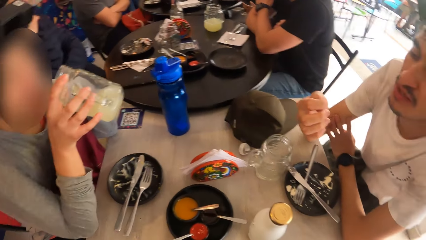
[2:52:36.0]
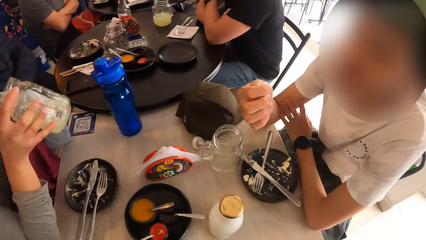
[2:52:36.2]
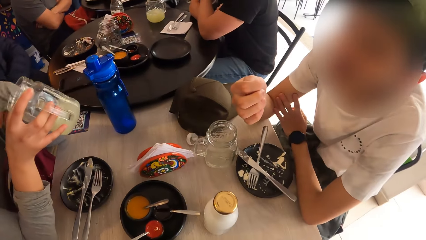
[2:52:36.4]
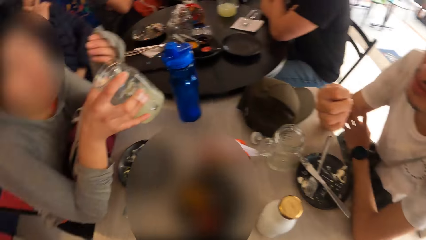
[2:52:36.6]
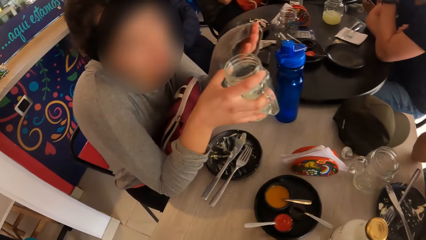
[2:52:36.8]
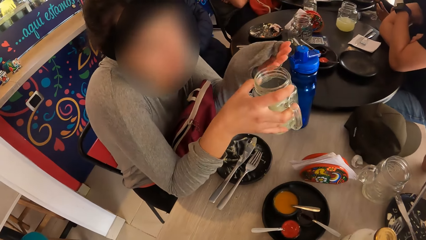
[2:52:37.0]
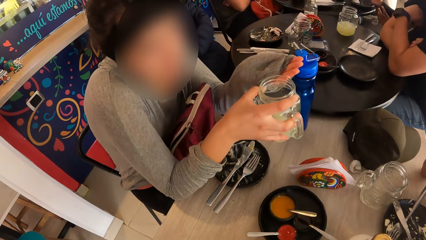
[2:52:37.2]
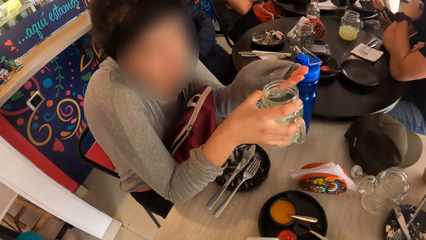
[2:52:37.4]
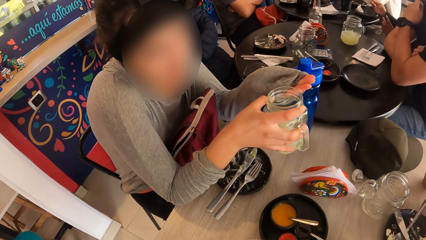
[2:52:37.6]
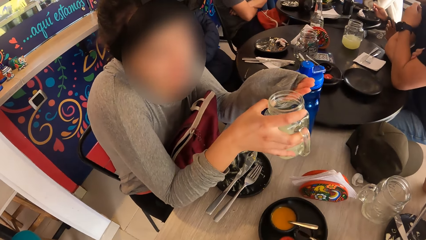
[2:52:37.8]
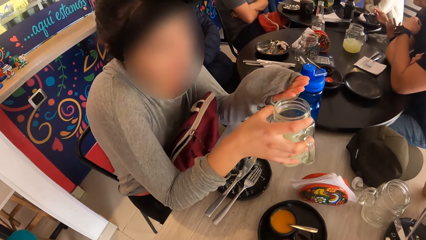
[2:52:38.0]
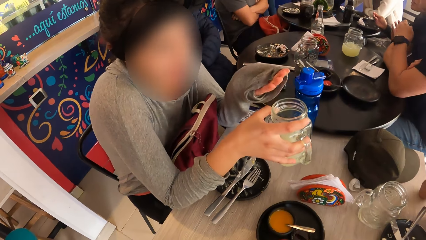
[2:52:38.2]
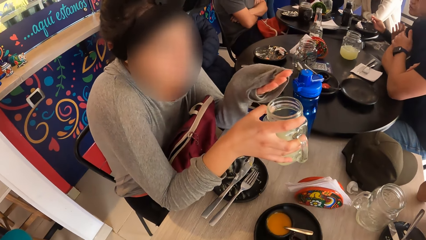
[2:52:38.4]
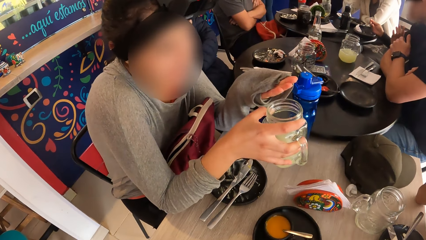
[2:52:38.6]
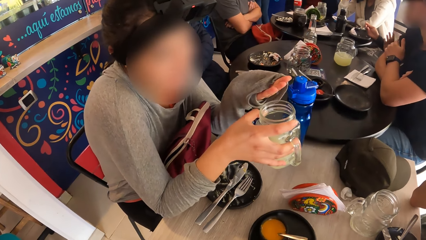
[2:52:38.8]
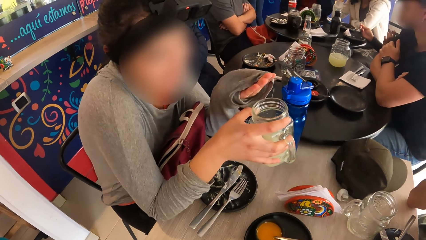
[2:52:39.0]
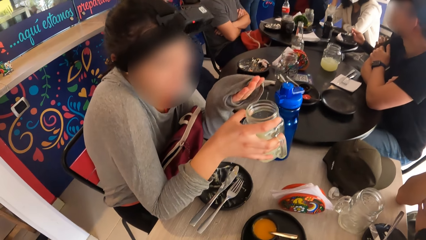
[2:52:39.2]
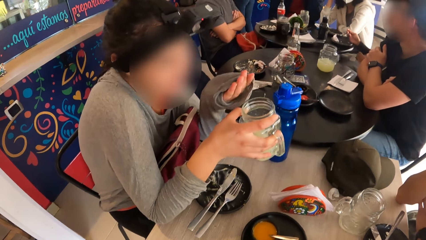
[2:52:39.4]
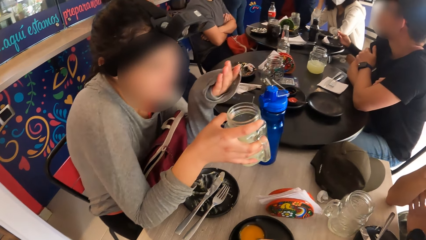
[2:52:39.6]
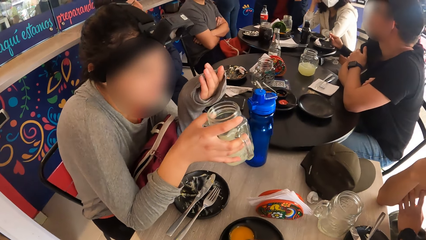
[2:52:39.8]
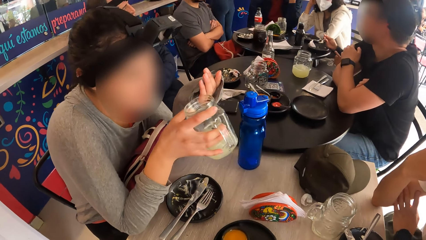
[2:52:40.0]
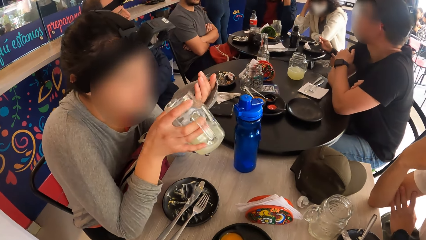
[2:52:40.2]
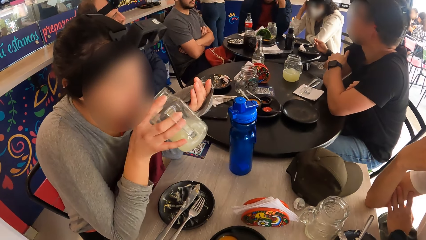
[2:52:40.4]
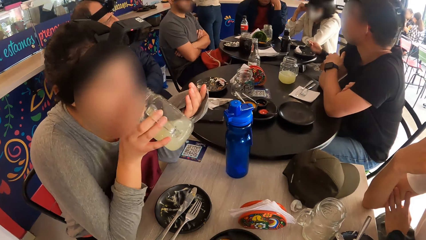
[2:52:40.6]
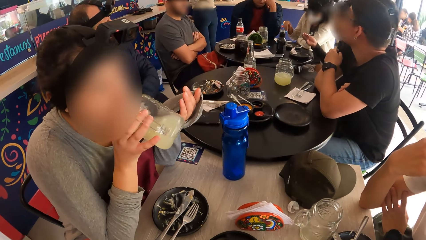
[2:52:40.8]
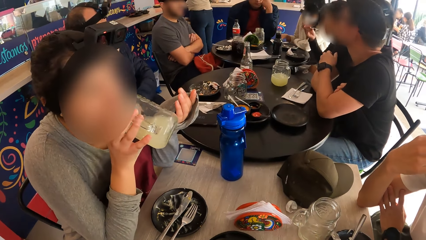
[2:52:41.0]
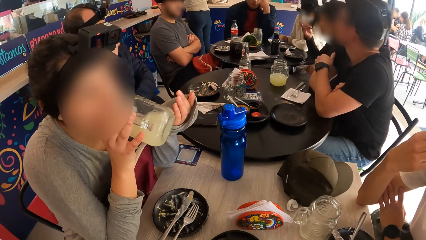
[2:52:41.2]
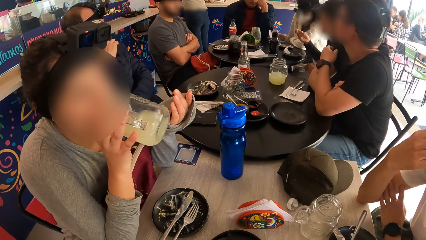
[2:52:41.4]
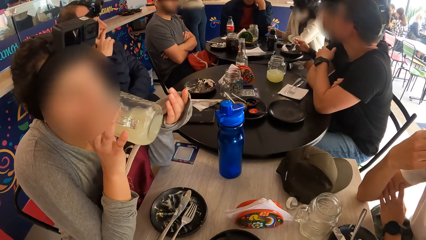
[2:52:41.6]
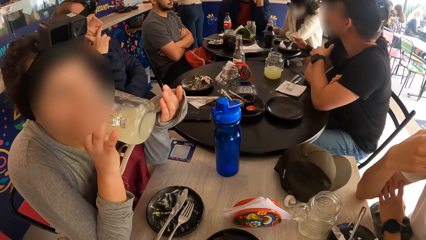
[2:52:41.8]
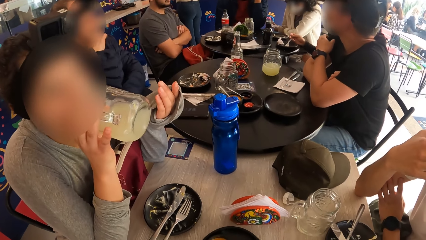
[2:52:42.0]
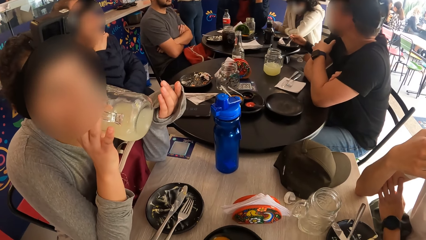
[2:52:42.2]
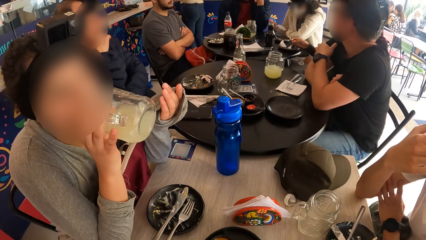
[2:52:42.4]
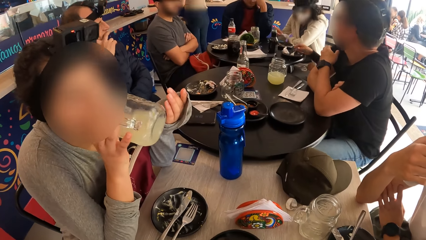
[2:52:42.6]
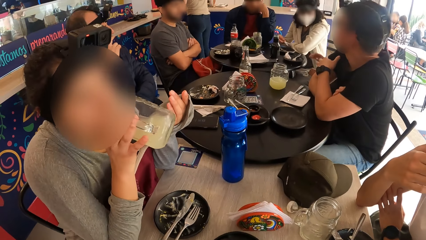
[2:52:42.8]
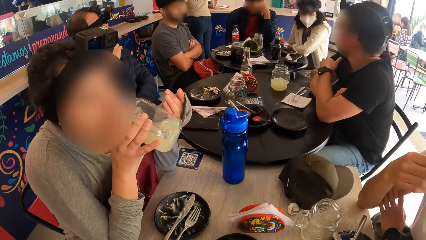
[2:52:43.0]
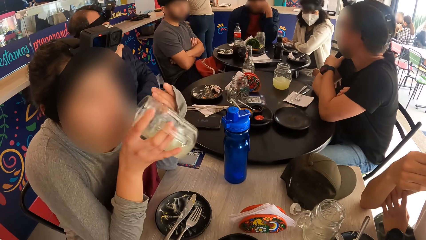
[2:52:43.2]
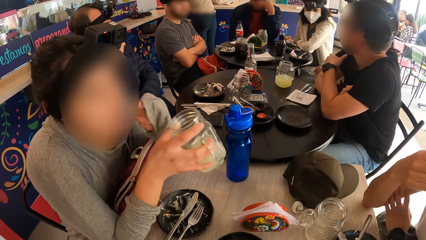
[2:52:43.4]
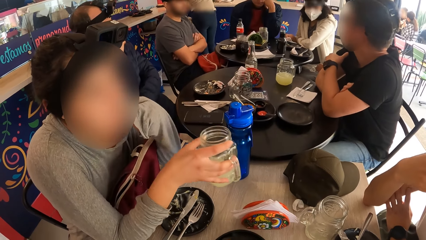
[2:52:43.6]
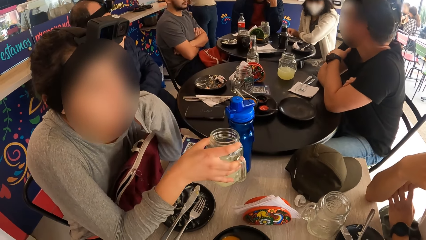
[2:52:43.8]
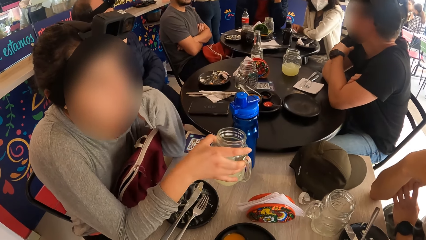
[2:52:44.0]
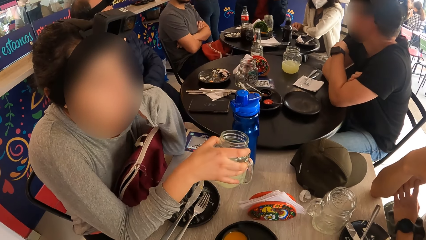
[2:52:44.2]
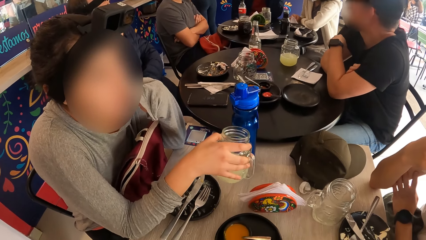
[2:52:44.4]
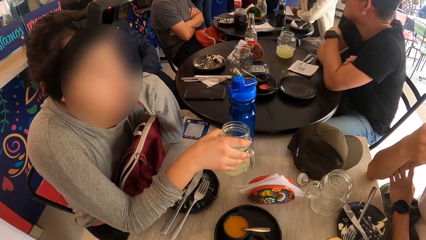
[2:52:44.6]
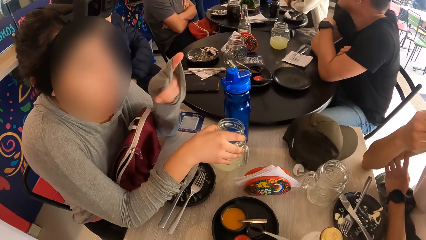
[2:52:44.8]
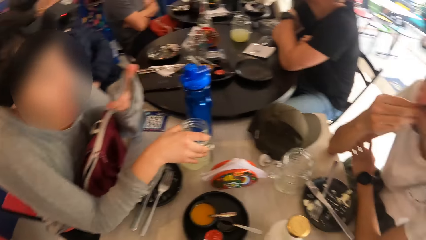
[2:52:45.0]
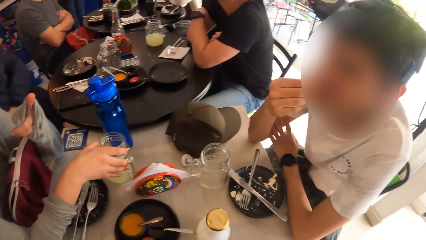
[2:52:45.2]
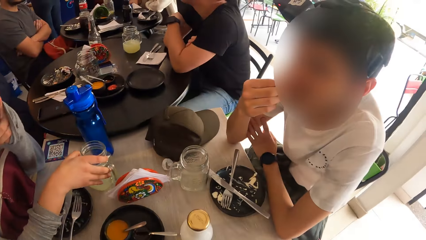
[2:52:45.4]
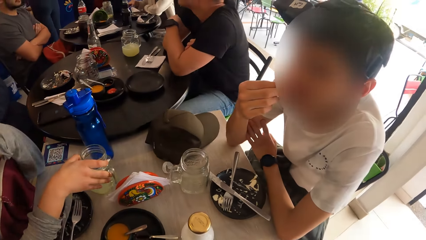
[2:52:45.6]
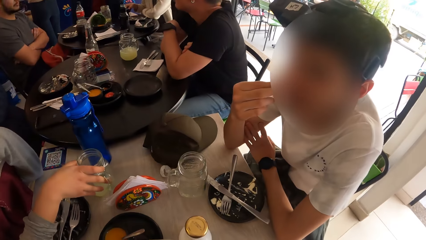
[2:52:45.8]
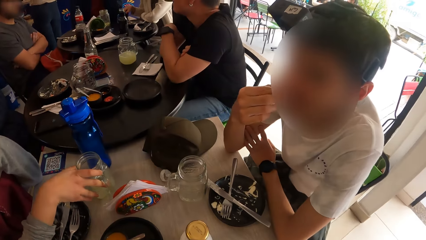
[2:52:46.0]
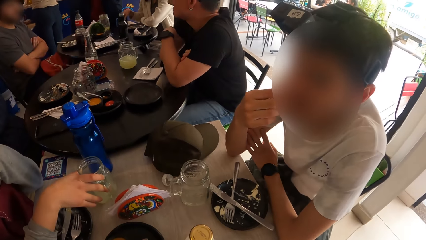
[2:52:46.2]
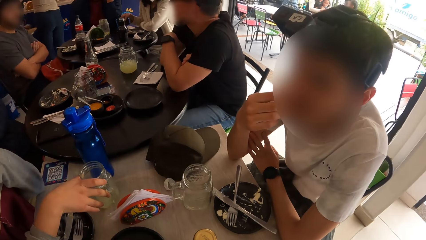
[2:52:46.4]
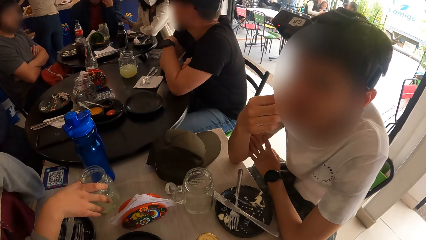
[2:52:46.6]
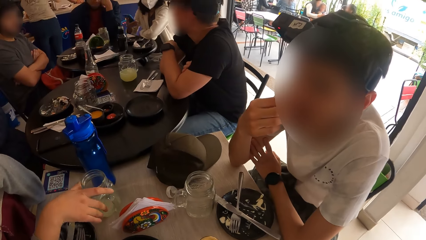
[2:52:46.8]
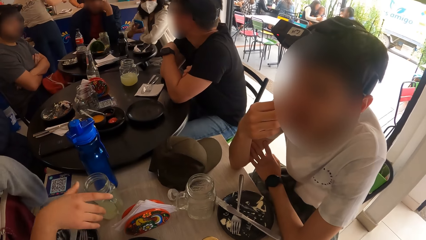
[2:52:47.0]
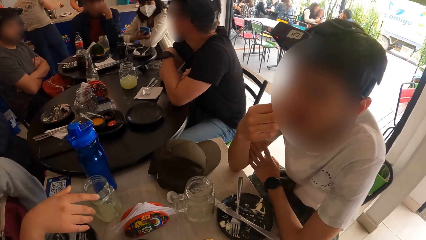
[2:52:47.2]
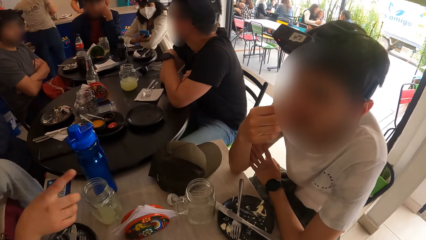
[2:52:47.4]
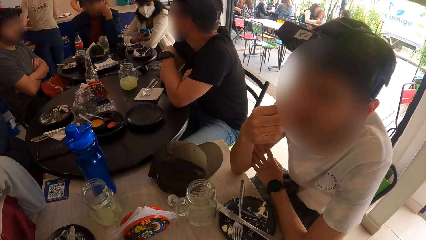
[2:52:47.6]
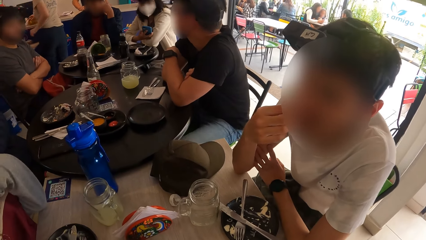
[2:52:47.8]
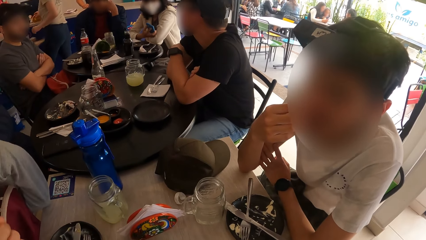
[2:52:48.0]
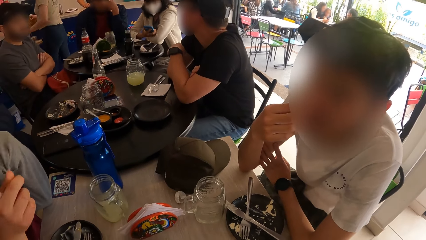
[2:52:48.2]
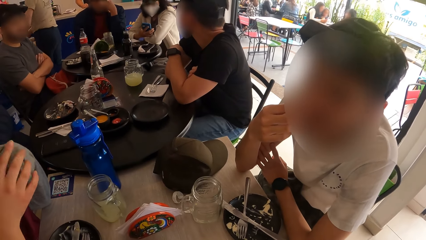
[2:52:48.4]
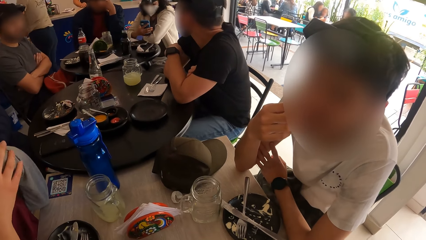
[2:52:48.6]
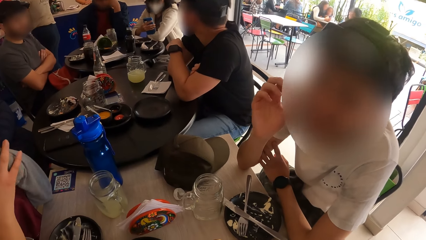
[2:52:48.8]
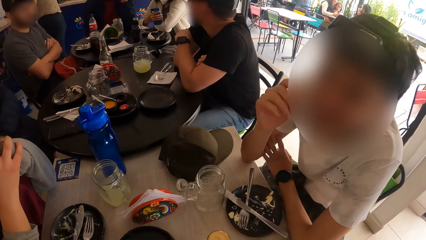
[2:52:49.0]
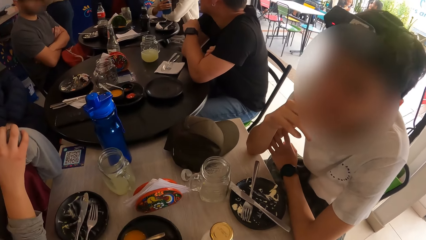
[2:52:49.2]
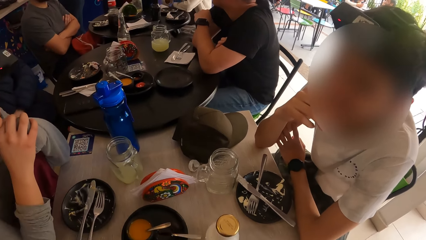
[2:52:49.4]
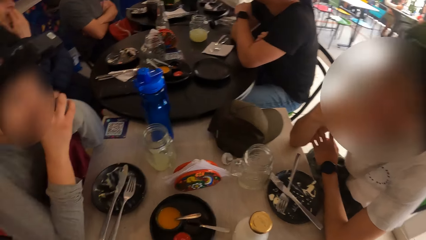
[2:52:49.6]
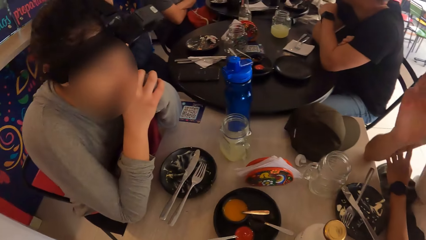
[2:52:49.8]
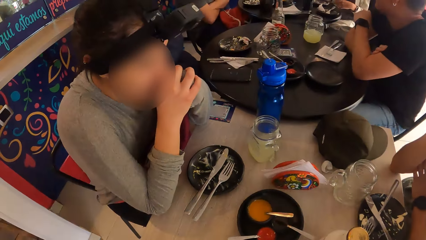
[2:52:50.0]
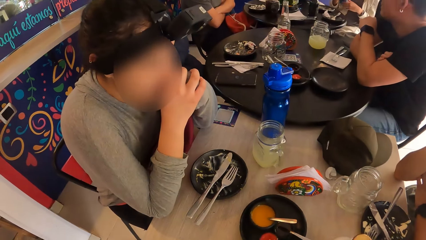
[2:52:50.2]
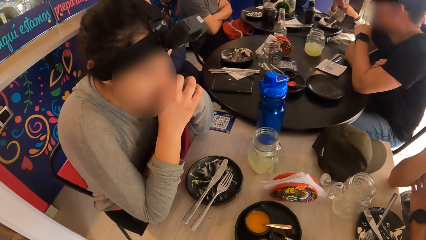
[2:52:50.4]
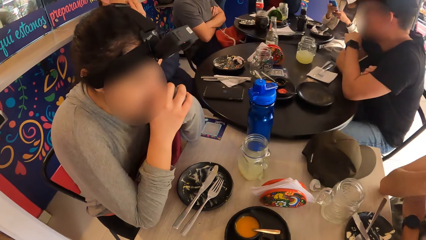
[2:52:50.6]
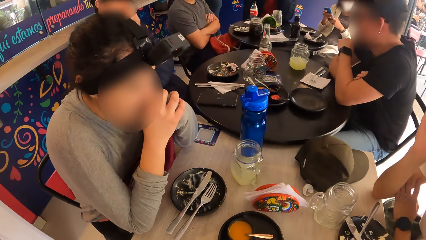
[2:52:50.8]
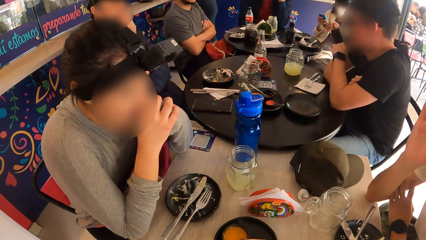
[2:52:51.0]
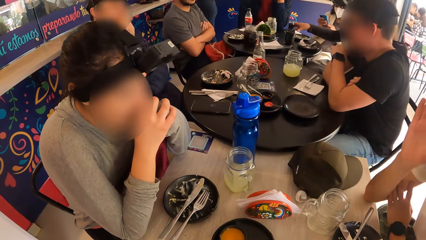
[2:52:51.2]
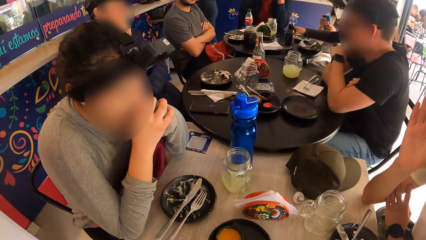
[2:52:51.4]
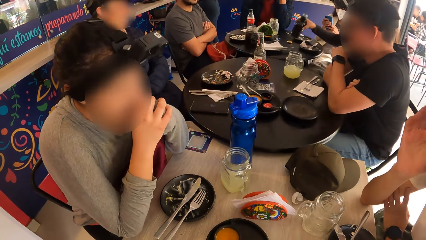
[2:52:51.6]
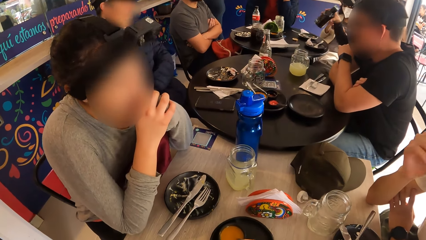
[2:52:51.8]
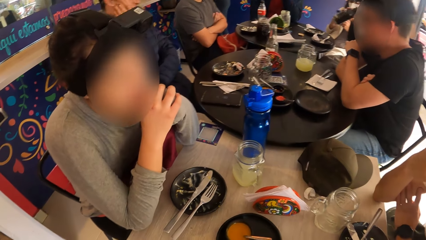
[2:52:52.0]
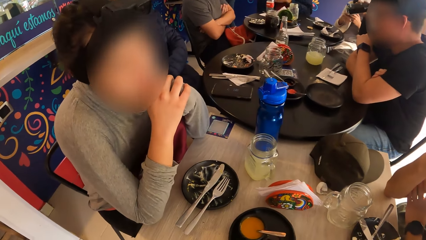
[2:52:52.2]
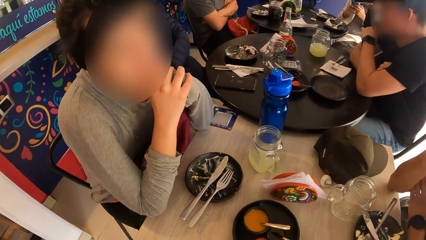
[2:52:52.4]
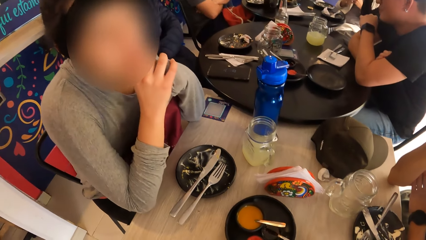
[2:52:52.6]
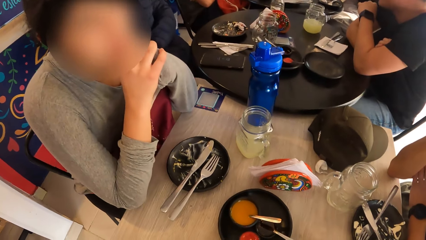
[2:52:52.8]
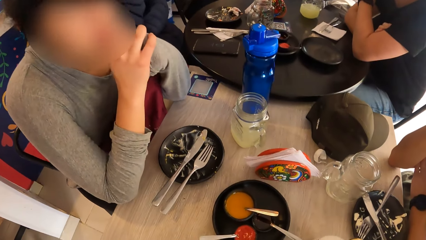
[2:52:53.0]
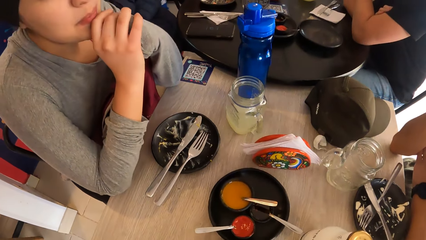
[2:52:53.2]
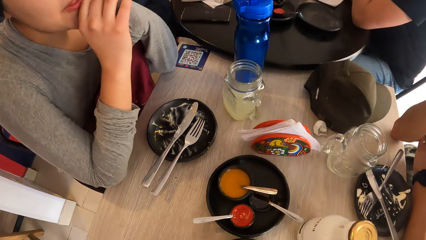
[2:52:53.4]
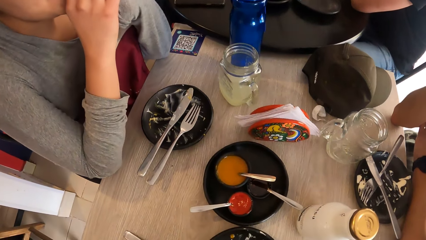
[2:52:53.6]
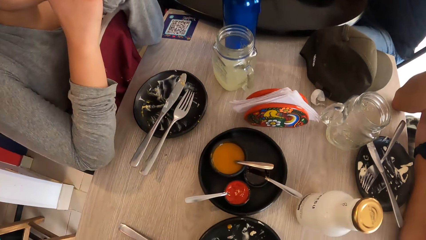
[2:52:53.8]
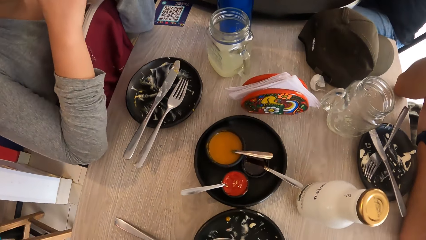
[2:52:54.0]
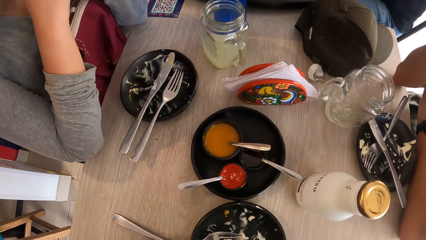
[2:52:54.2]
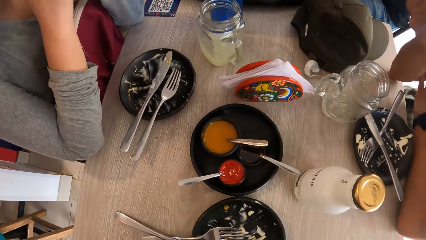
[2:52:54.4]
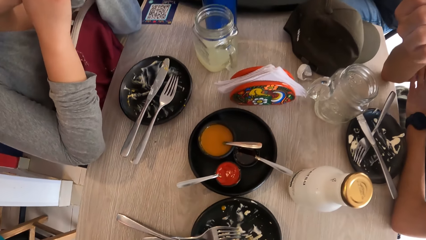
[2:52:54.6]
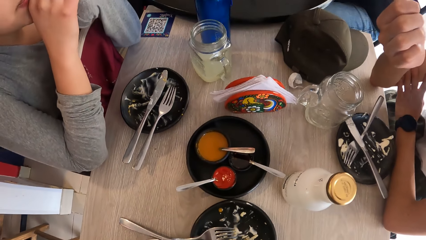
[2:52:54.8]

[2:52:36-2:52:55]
A woman drinks the juice. She sways hands and converses with a person. The woman drinks from the glass of juice in her right hand. The woman drops the glass of juice on the table with her right hand. The woman sways hand. The person converses with the woman. The woman converses with the person.
